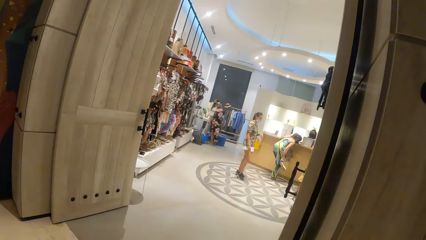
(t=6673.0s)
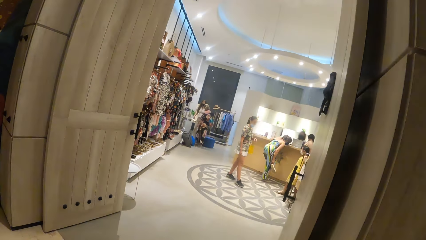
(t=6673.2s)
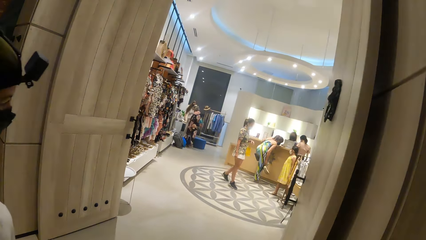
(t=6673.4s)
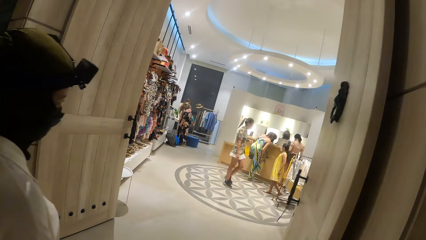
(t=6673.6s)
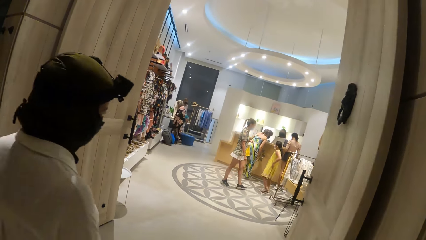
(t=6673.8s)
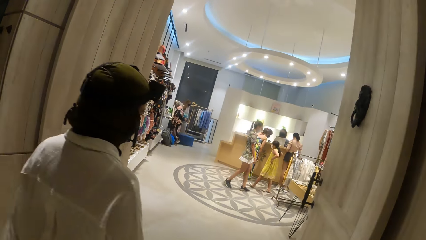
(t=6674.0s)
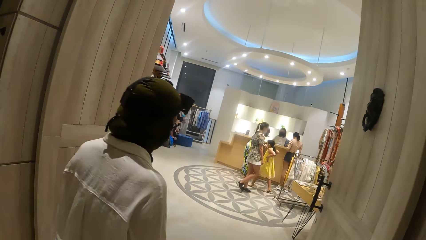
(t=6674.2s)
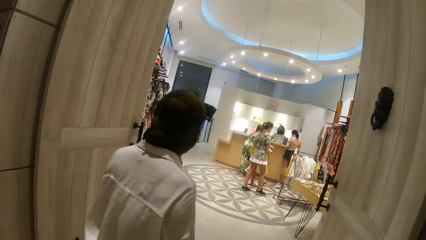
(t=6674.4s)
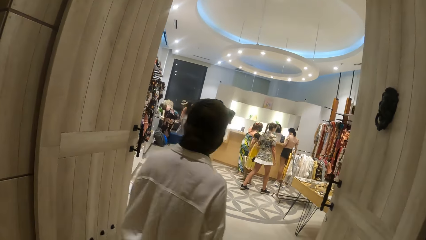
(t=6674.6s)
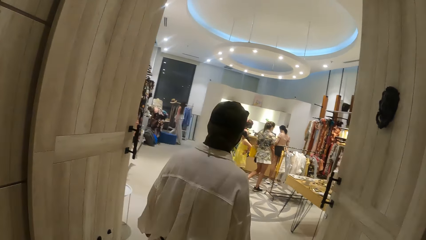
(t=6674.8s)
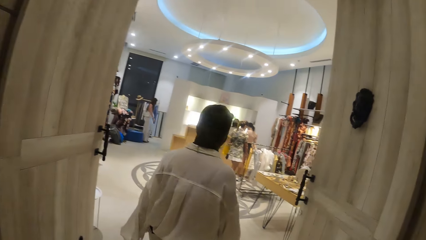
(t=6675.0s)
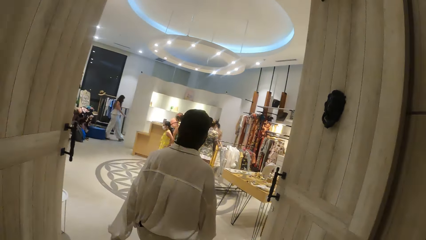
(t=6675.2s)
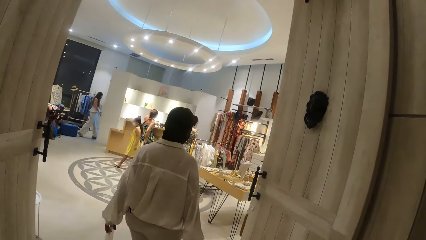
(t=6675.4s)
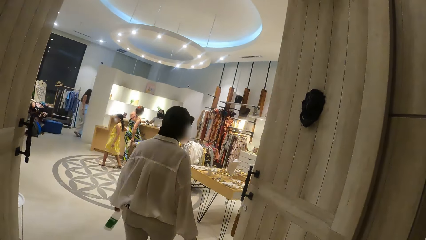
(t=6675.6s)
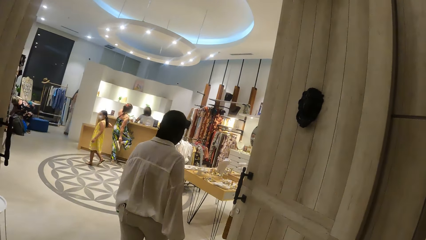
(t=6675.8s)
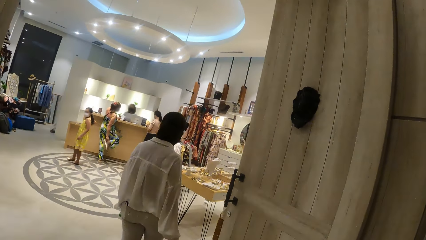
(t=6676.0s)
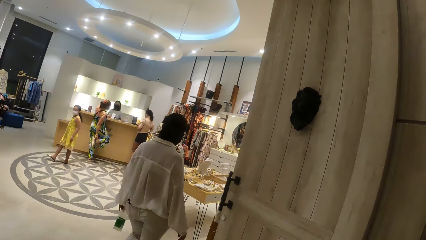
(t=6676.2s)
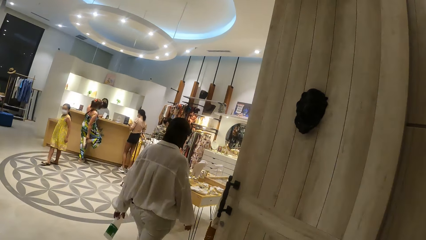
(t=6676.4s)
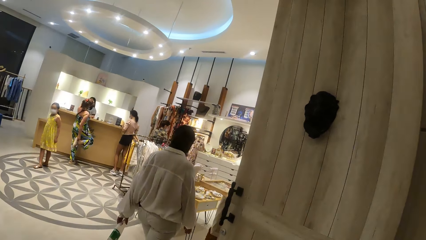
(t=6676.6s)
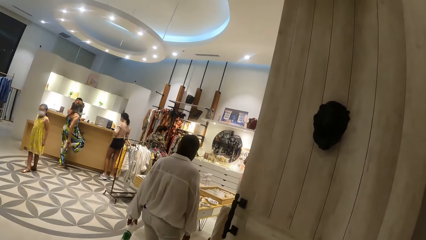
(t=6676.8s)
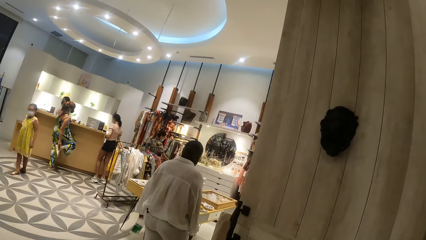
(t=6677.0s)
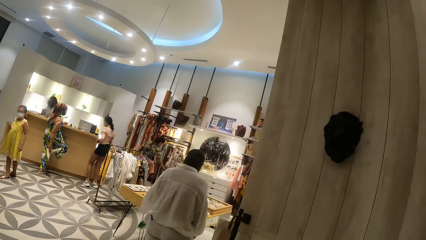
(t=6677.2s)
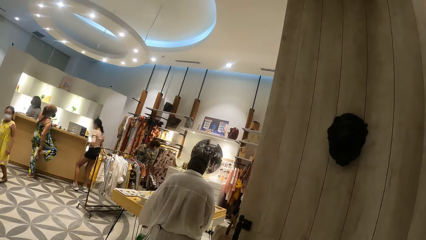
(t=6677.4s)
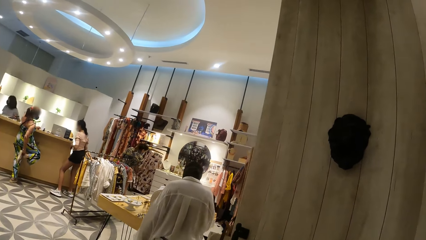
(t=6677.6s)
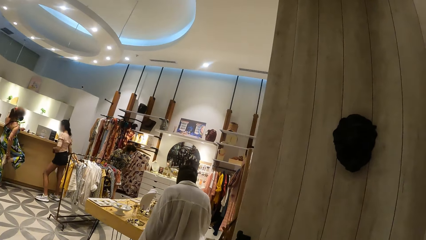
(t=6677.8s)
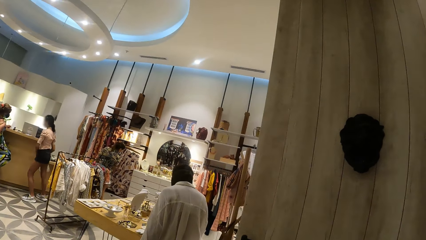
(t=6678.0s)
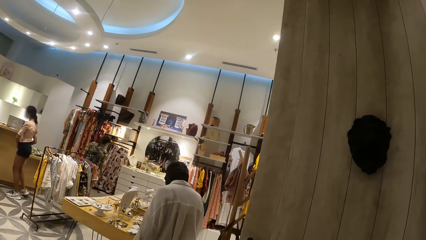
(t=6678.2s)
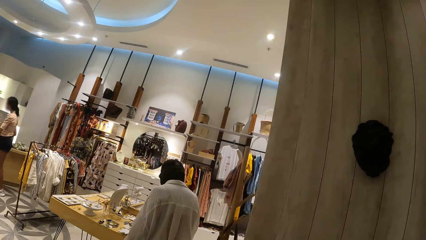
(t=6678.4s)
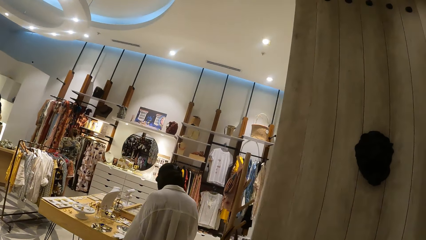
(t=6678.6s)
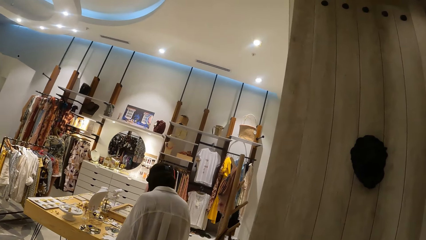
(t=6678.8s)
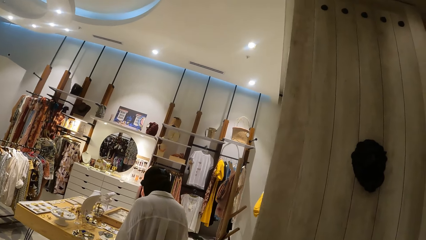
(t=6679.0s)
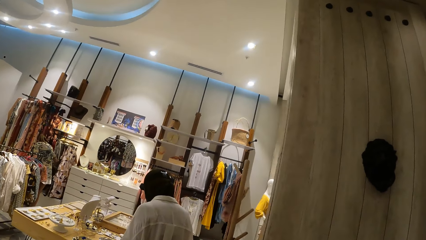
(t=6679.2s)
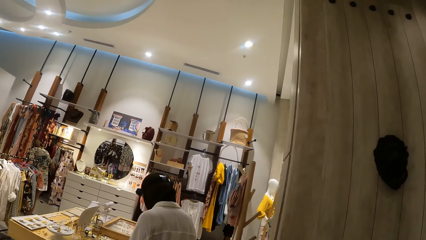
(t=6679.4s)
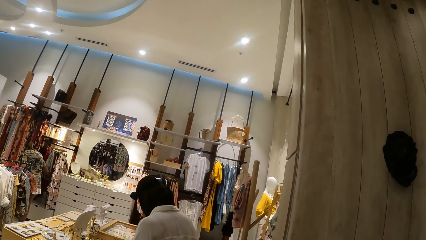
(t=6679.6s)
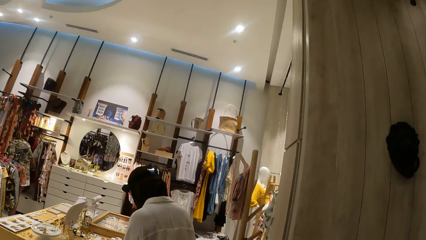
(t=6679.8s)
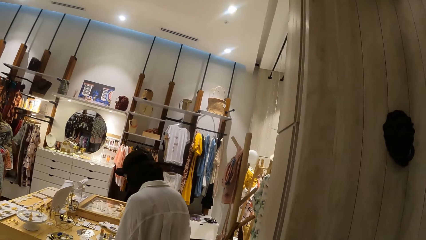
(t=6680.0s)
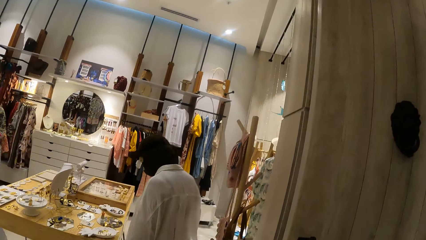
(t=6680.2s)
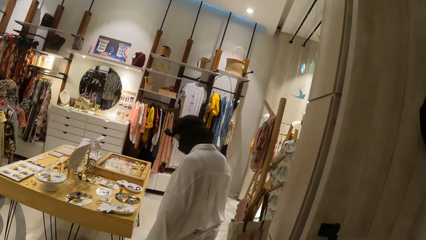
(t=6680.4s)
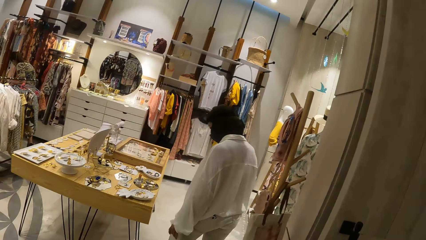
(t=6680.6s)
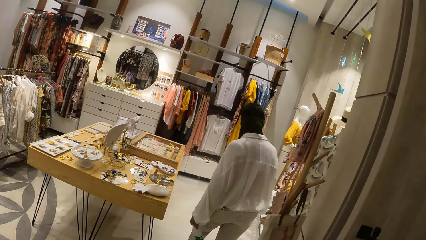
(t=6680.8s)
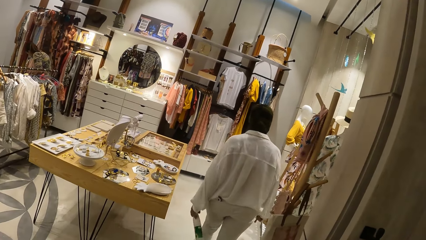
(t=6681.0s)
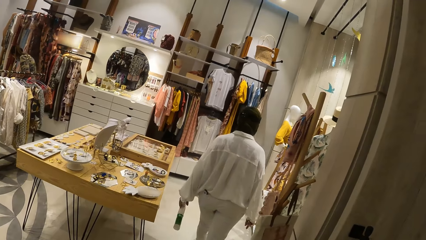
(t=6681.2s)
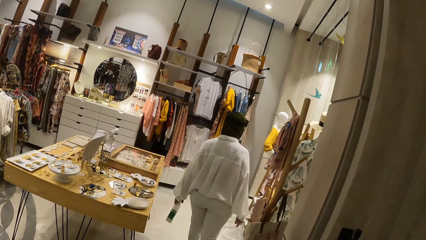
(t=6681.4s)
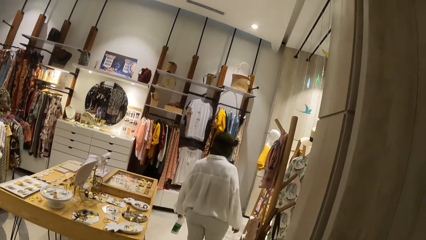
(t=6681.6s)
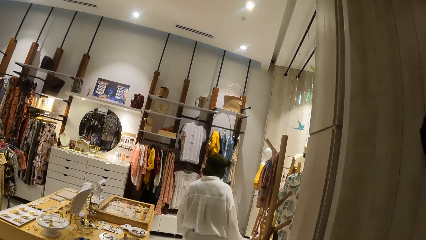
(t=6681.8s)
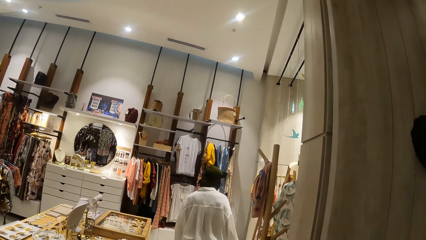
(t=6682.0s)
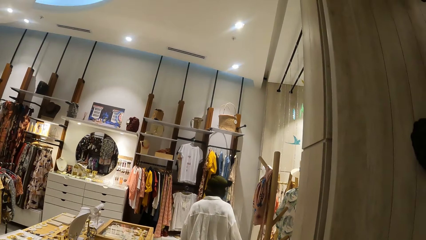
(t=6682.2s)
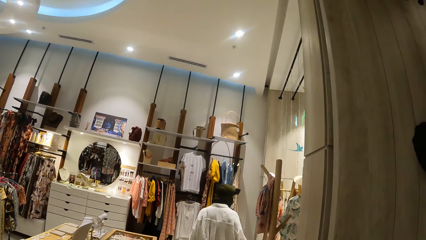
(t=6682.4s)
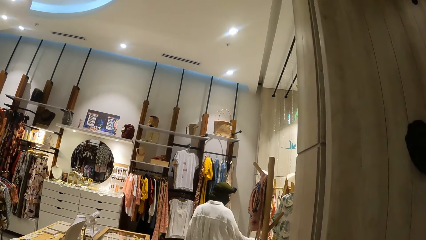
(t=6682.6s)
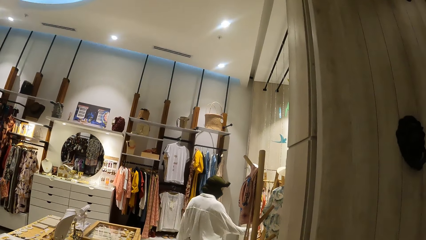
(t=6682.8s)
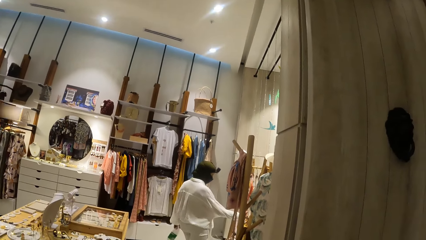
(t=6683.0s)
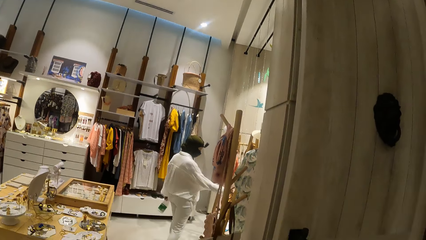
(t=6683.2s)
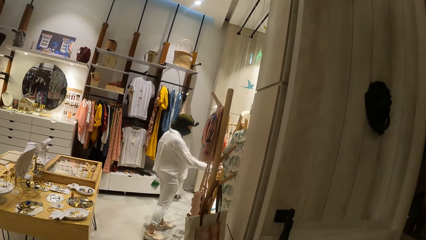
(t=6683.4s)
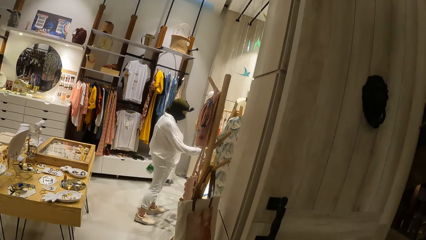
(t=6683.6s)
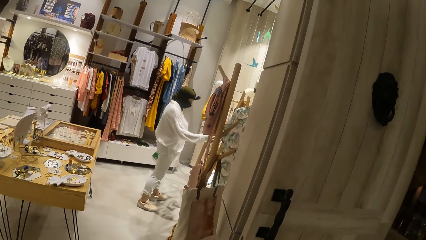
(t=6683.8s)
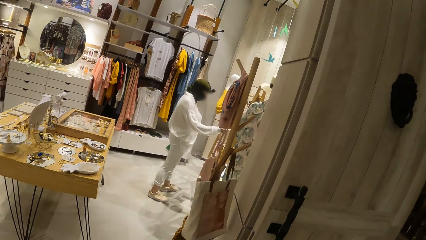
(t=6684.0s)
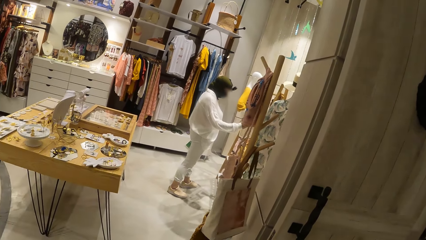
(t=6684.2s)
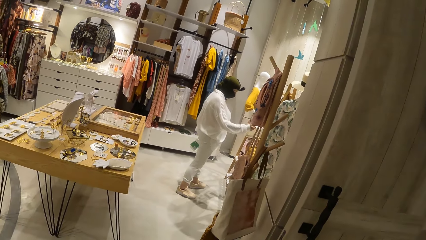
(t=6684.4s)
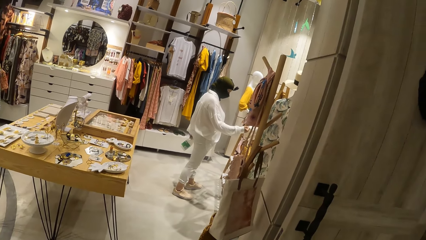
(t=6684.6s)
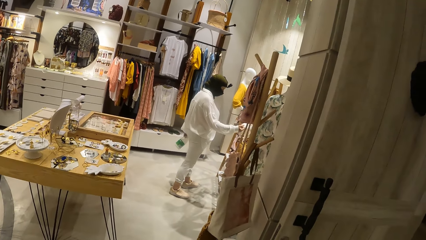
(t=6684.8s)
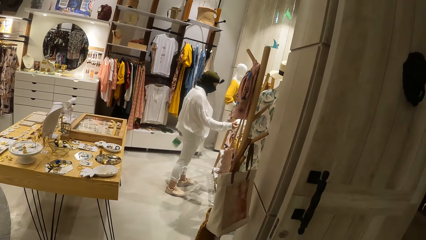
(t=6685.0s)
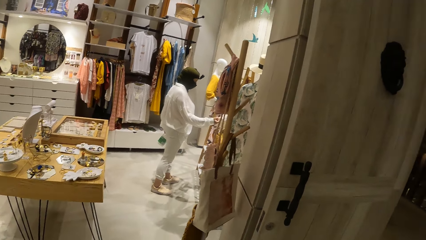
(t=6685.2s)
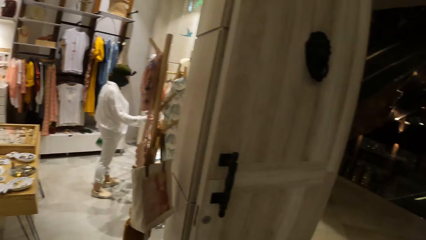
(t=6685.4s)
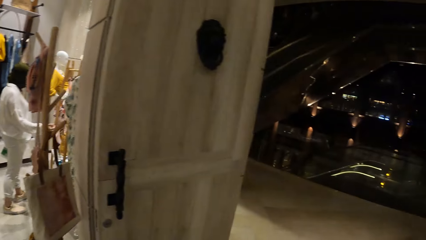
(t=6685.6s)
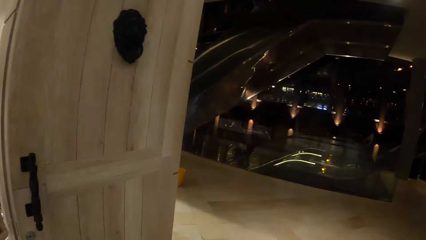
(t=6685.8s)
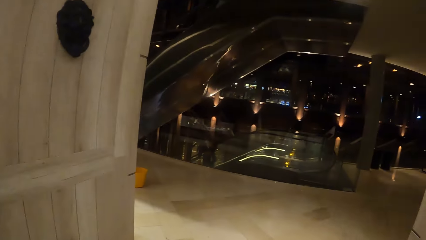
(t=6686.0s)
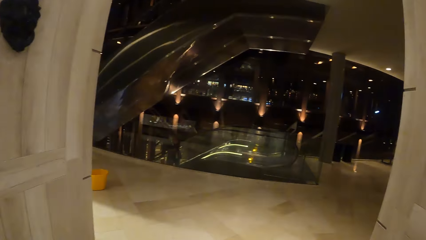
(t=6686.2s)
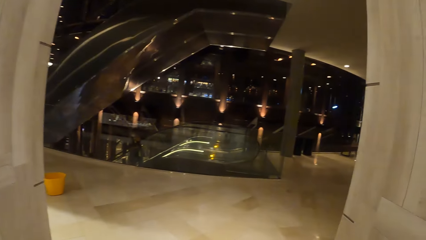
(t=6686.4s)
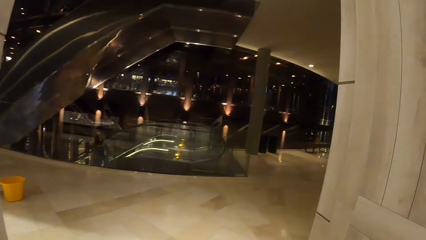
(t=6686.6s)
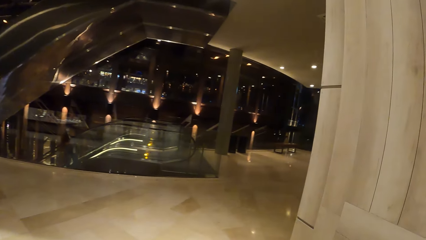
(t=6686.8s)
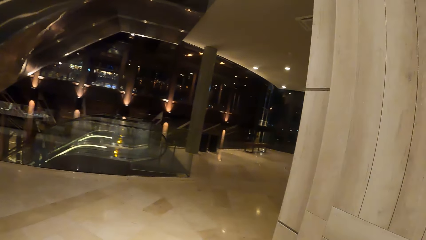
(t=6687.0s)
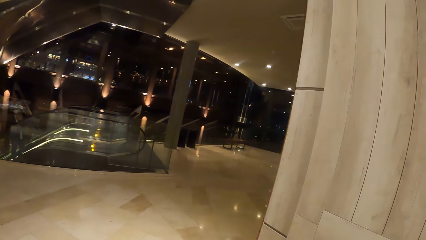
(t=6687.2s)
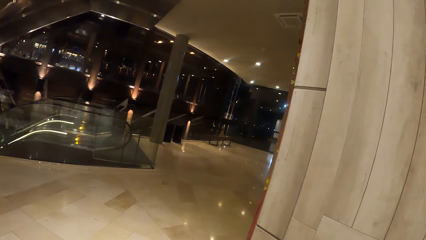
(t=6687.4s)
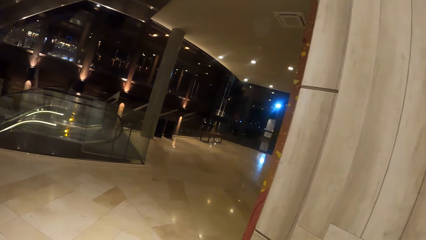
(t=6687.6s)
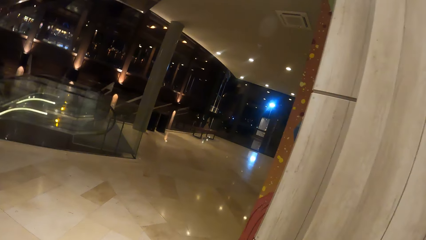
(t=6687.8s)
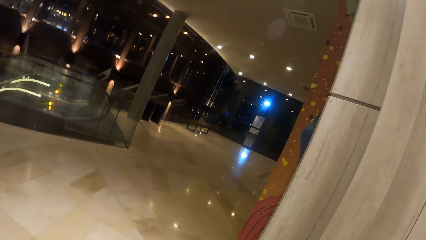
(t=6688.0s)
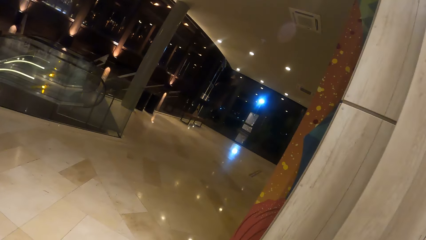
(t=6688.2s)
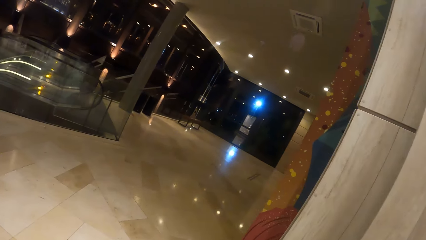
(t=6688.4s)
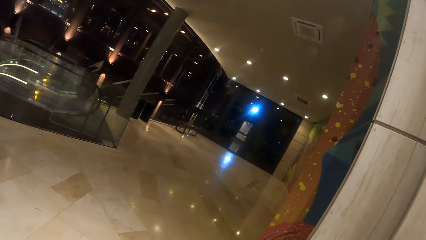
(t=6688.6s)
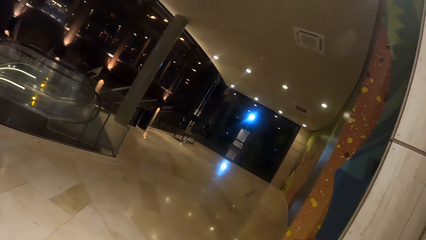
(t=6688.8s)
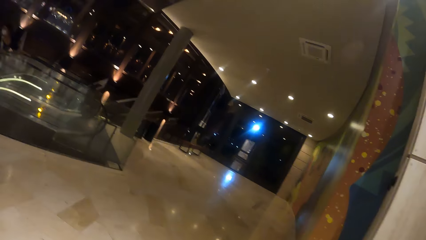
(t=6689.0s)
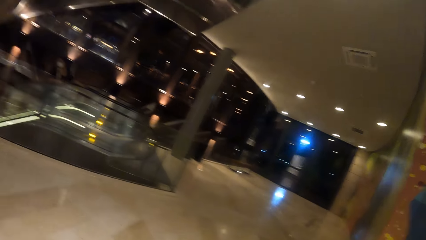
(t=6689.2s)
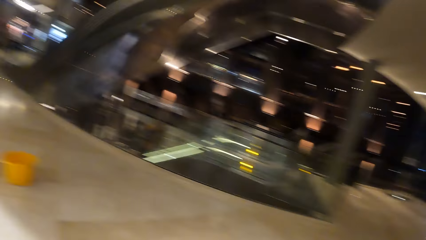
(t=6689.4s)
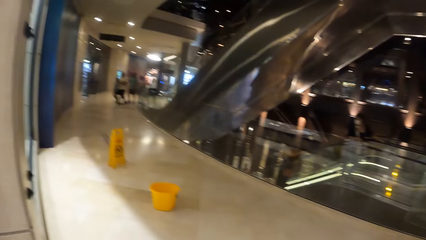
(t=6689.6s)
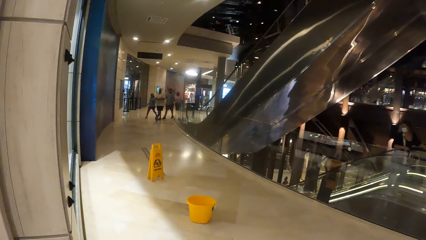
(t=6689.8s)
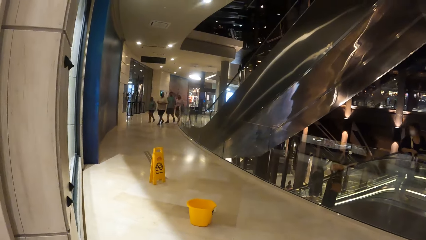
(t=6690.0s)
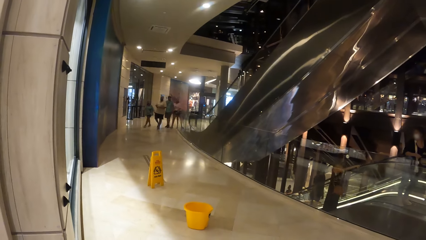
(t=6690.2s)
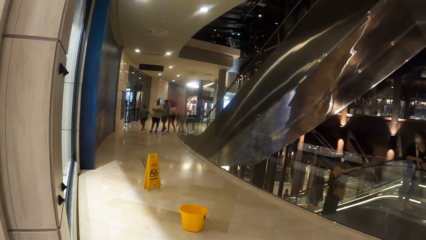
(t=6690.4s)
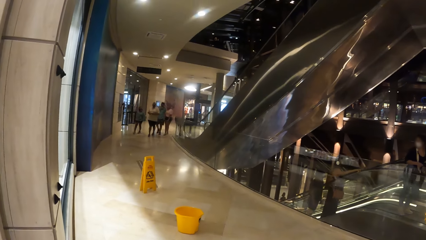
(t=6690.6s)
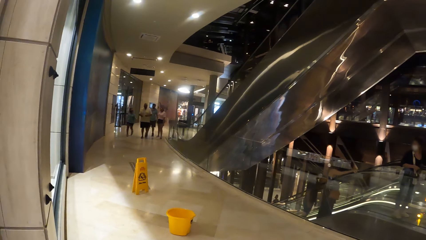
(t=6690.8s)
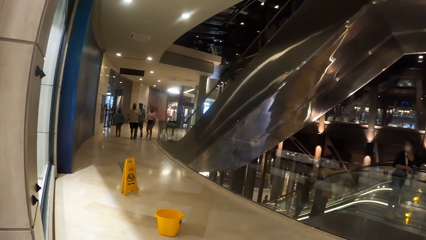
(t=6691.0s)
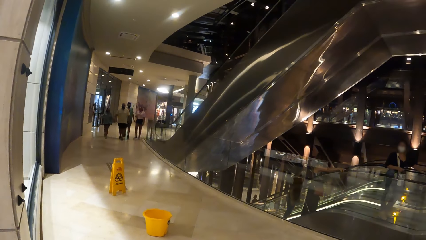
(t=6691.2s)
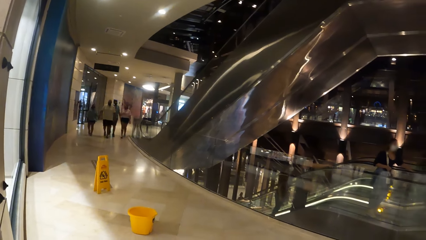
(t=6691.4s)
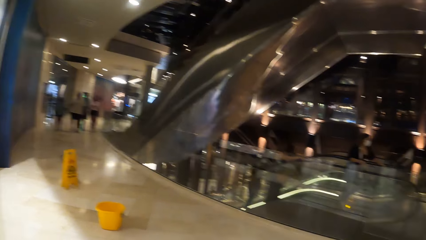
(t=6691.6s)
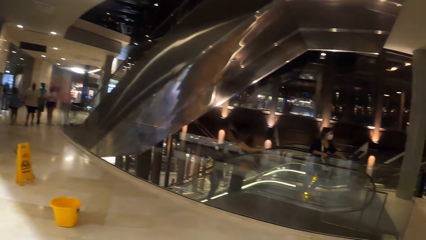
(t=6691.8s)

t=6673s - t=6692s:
The woman enters into a store from the hallway. The camera wearer enters into the store from the hallway. They look at jewelry and move around. The woman touches a cloth in the store with her right hand. The camera wearer enters the hallway from the store.
